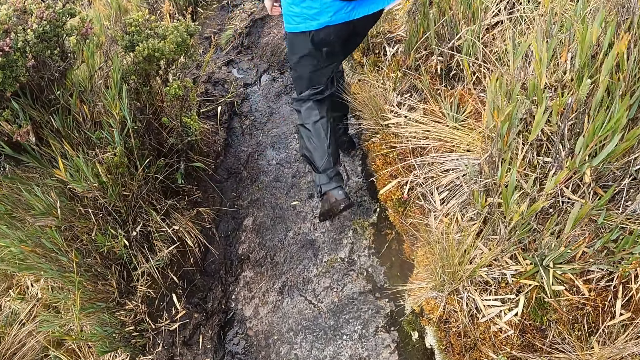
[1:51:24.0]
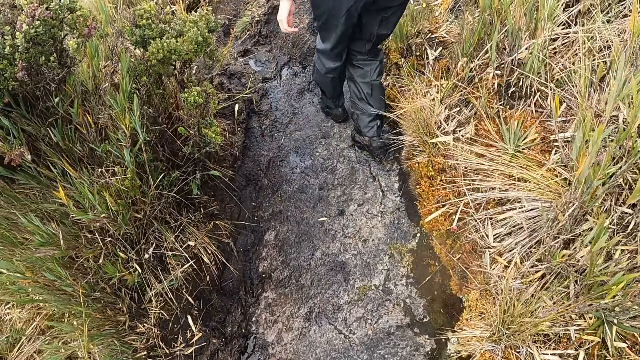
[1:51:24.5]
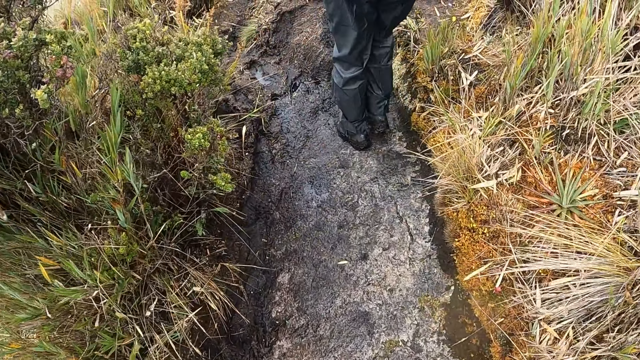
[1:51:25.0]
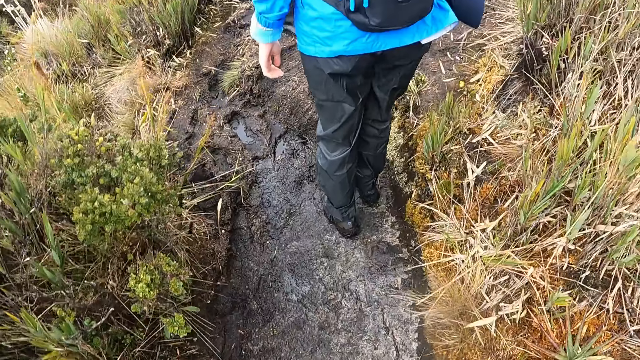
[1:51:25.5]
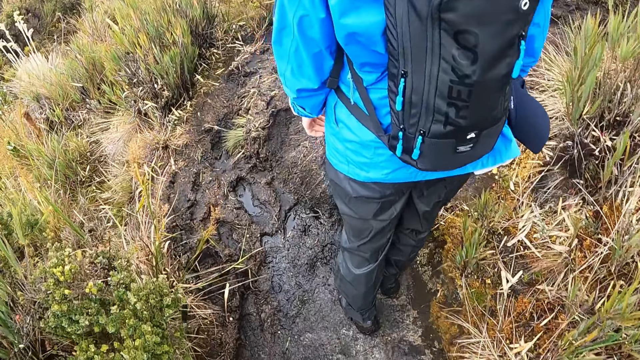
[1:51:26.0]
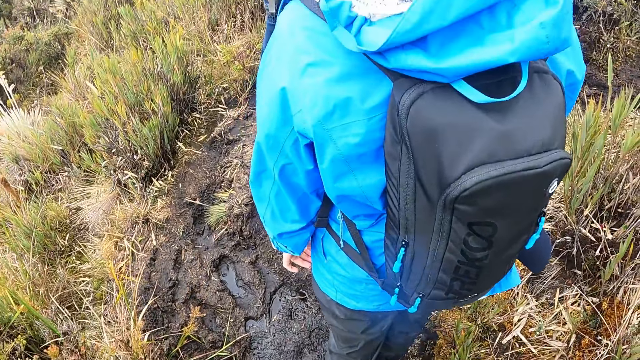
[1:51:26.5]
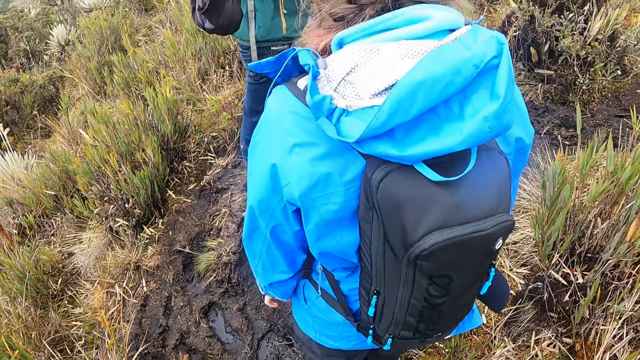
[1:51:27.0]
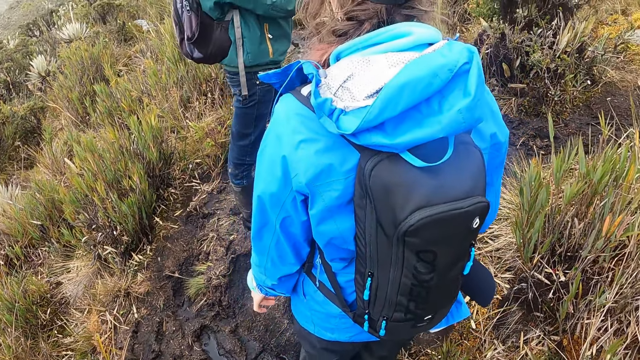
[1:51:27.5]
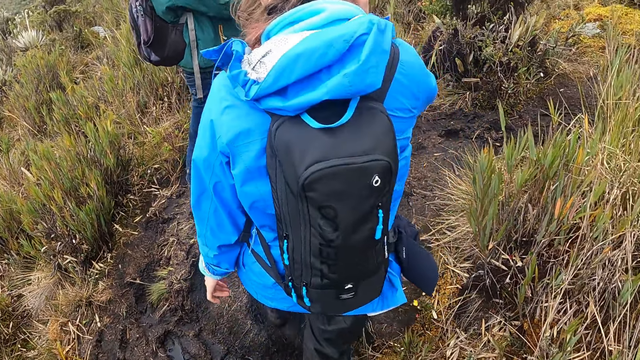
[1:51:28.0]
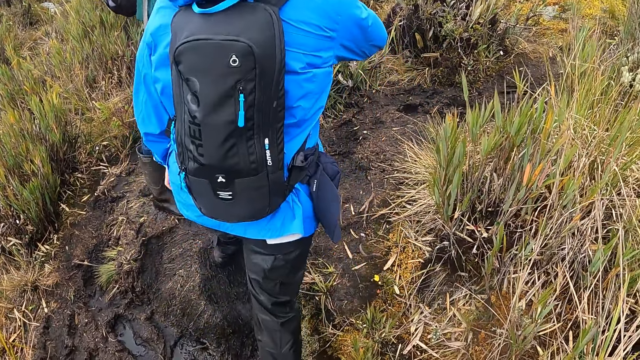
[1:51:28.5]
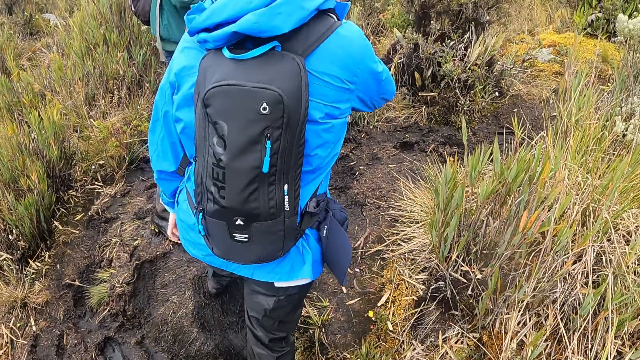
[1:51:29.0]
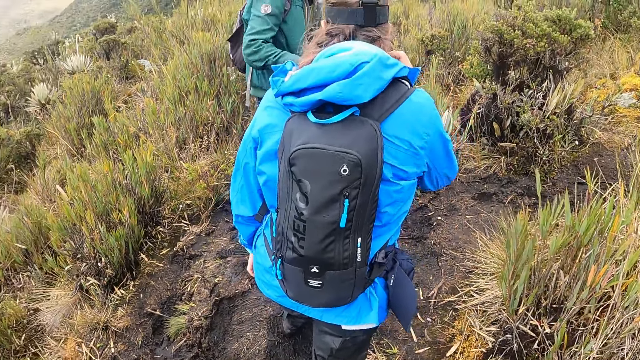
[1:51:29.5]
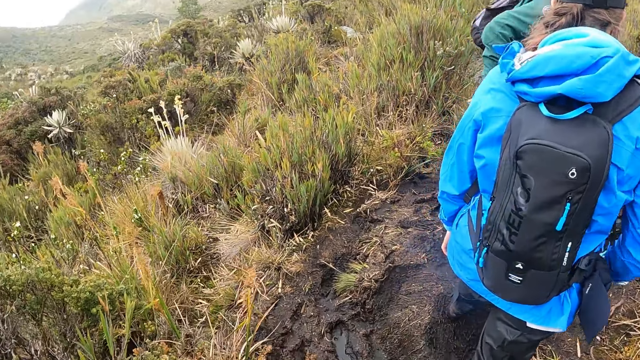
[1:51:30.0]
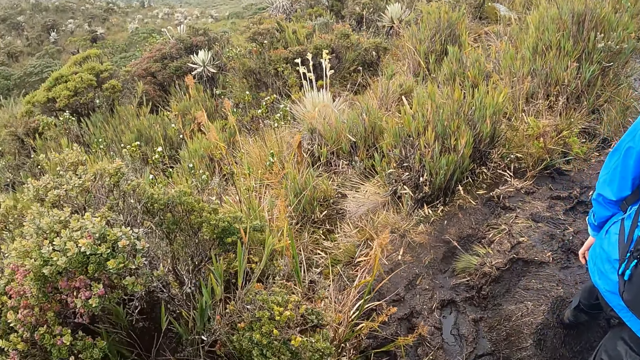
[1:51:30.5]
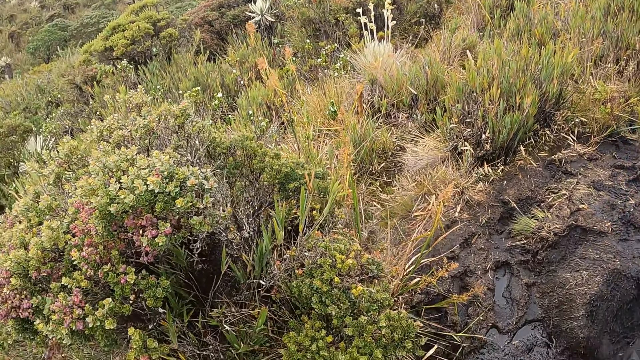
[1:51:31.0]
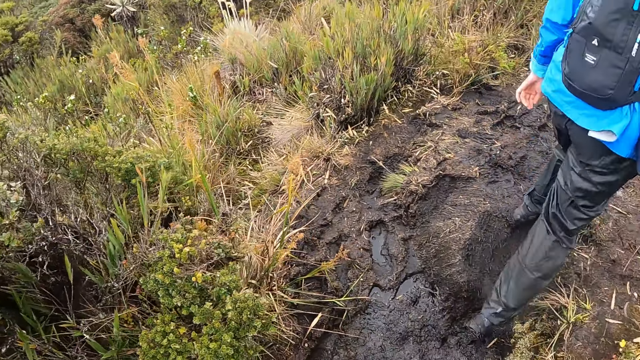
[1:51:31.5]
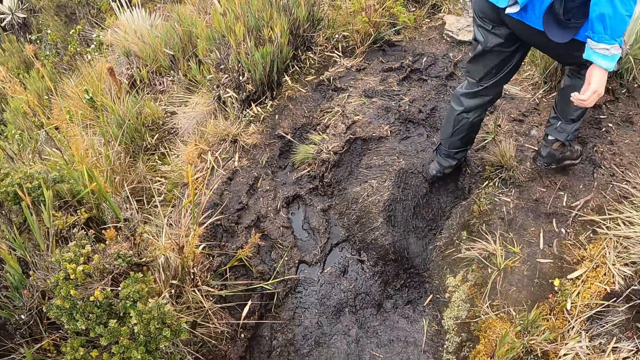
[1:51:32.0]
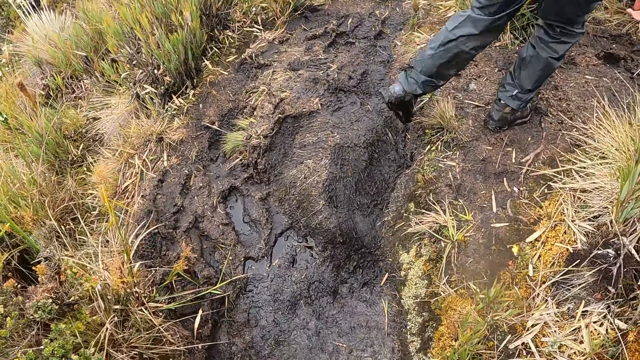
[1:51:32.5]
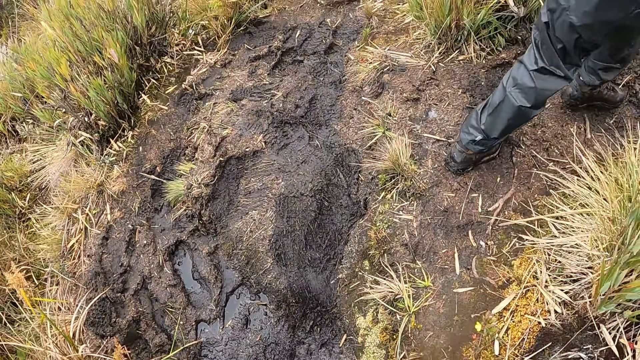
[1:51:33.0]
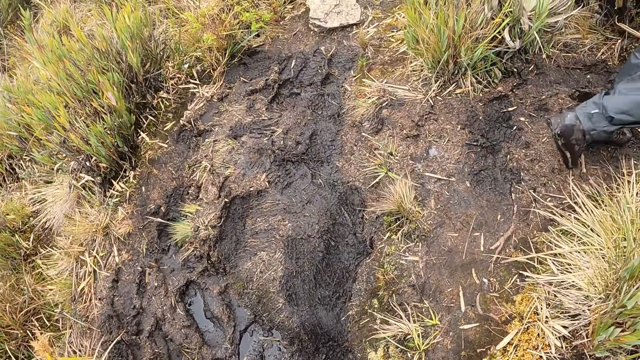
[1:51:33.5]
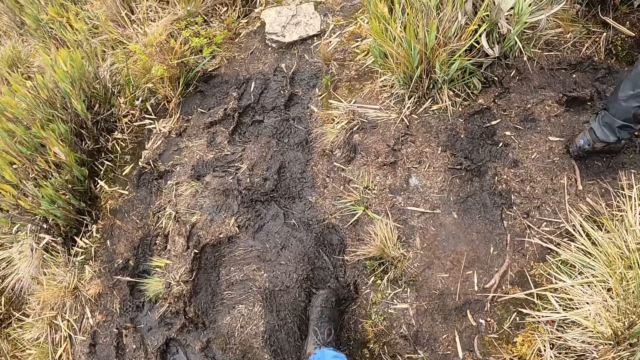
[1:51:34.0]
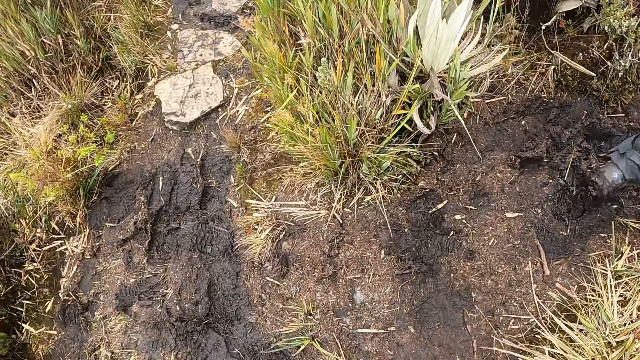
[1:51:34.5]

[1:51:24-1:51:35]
The man touches the camera on his head.

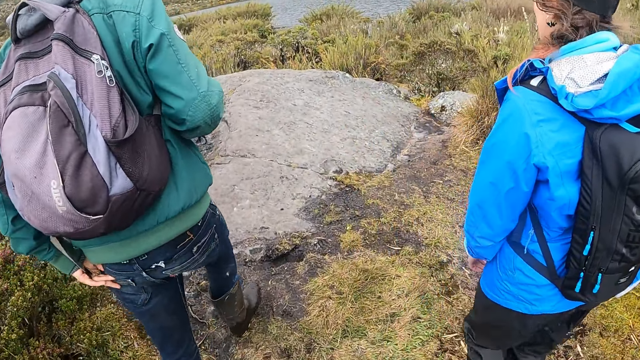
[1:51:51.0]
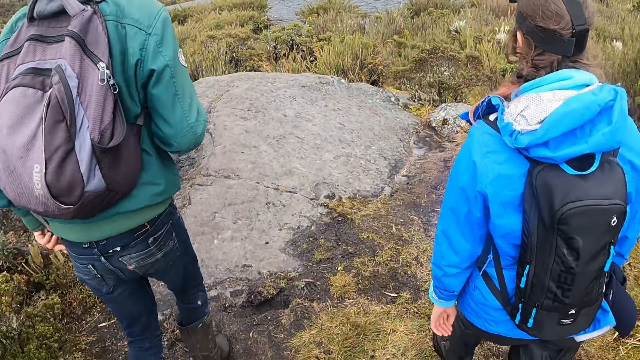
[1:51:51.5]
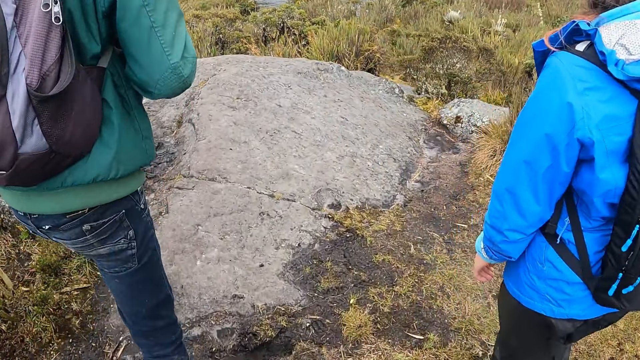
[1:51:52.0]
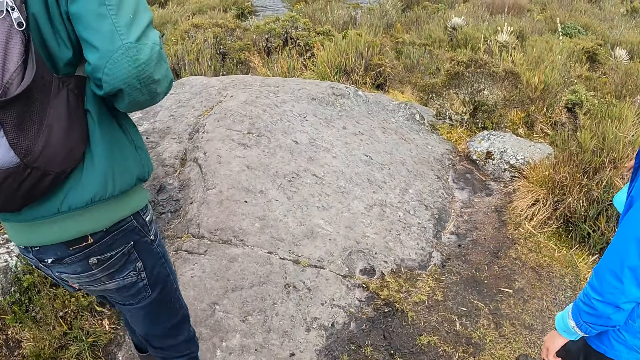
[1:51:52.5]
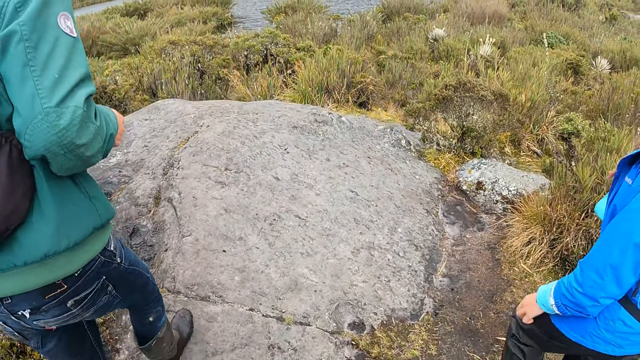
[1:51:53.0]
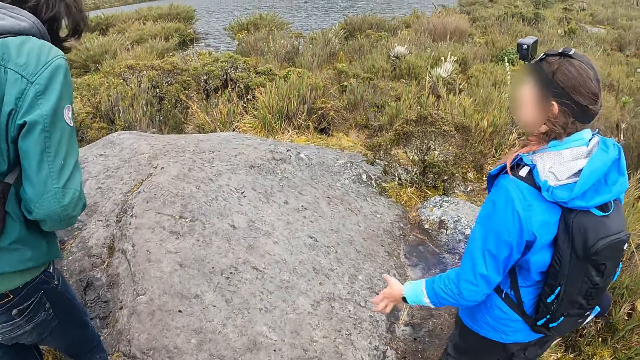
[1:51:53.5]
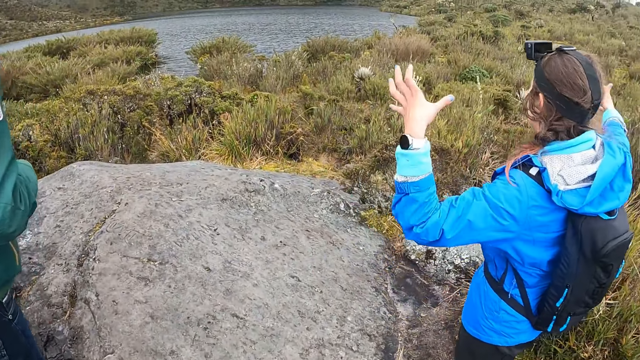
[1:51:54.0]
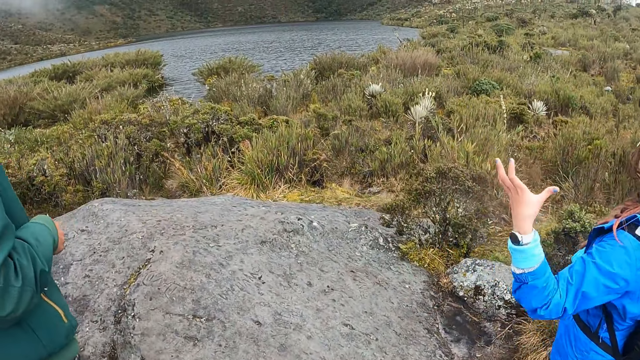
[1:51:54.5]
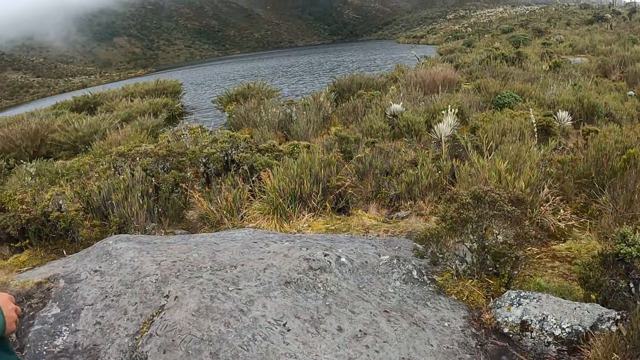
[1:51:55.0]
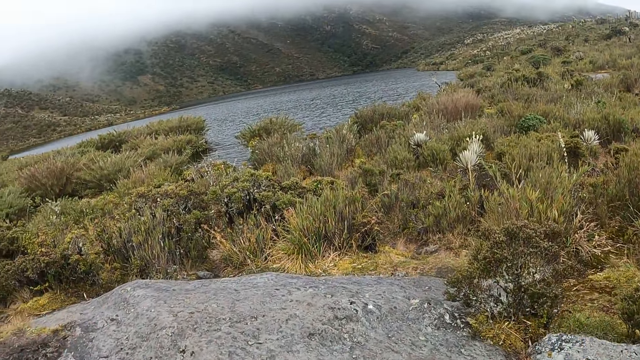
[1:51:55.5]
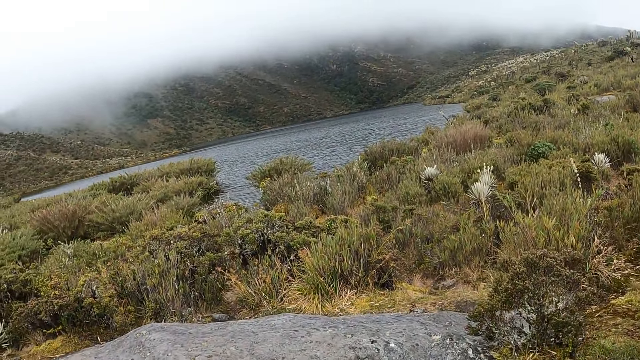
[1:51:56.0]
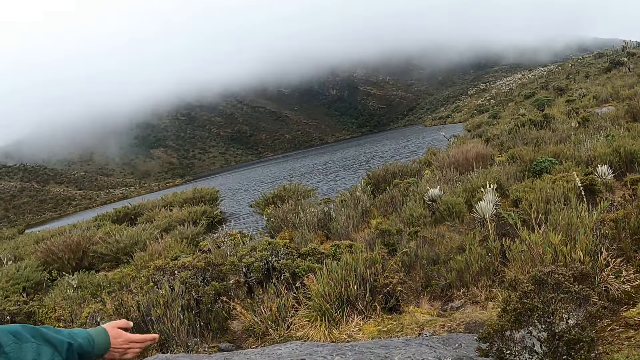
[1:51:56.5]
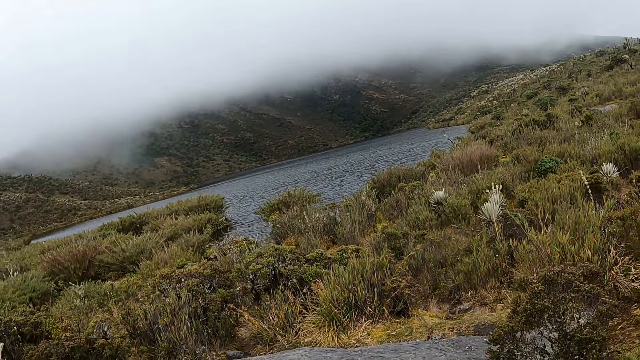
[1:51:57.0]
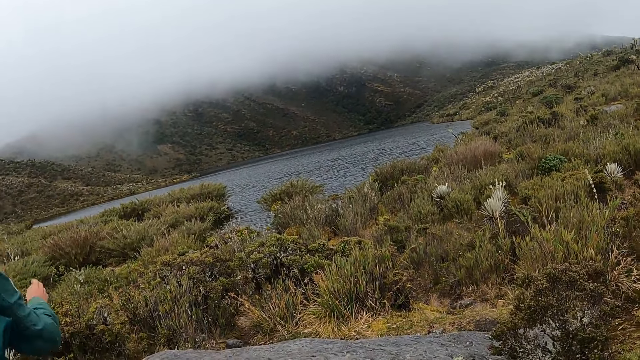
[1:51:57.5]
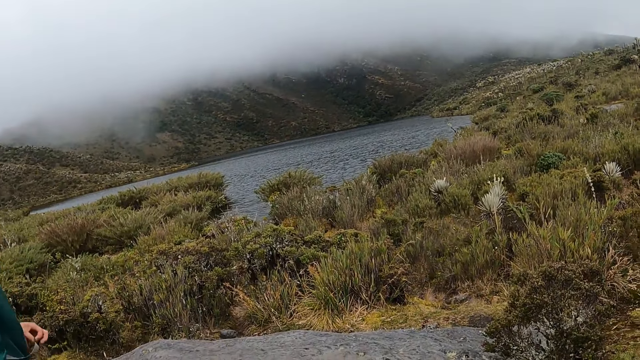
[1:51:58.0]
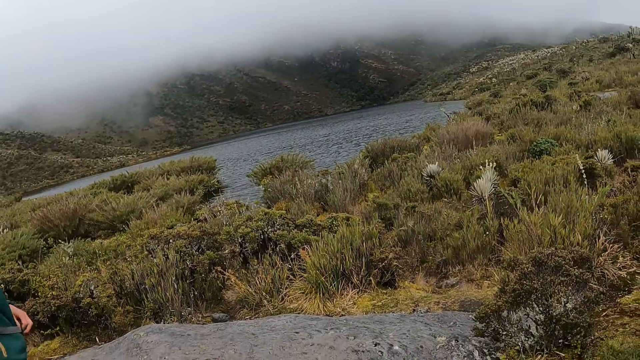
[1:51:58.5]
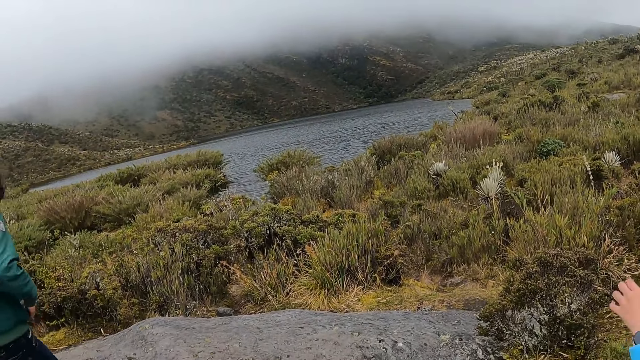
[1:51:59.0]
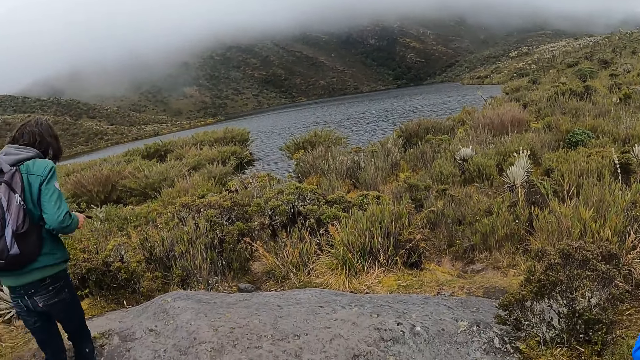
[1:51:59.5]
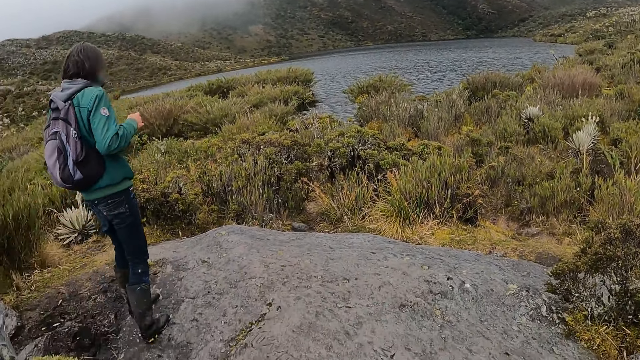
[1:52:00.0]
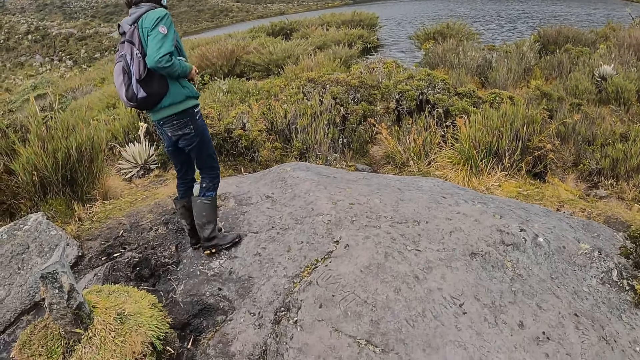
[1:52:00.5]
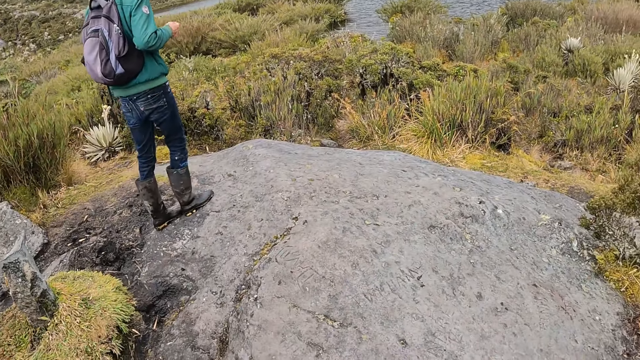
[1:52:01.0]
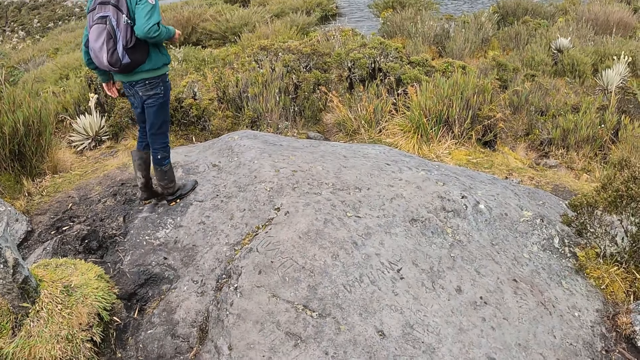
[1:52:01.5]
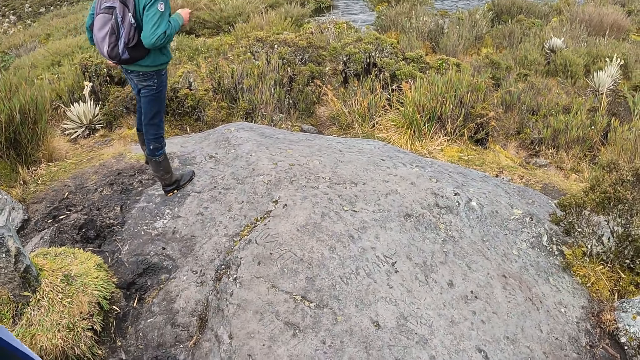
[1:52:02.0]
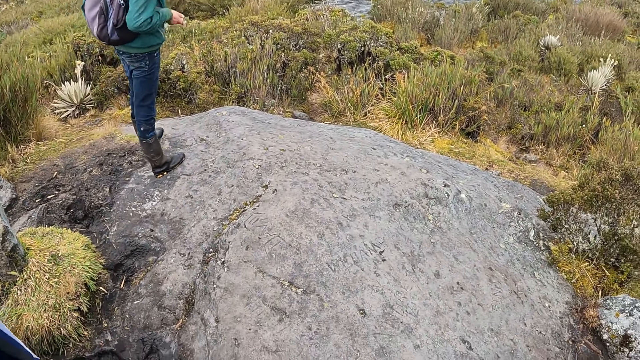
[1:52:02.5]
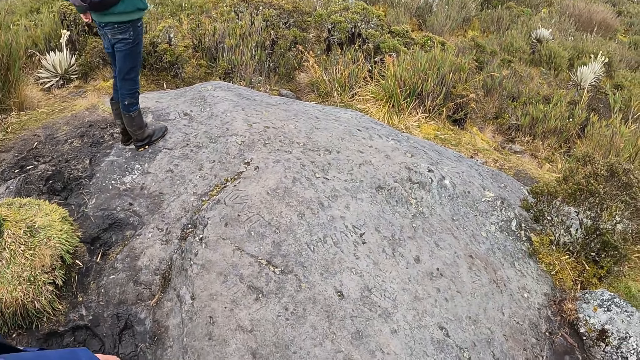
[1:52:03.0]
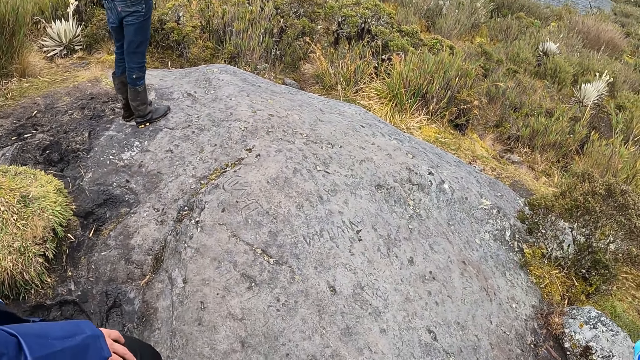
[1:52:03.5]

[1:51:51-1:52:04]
The man holds a compression strap in his right hand. The camera wearer looks around.
